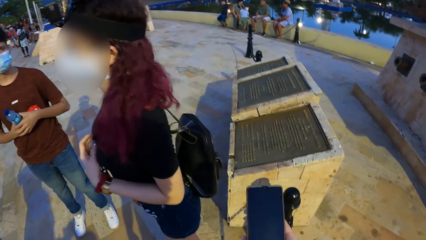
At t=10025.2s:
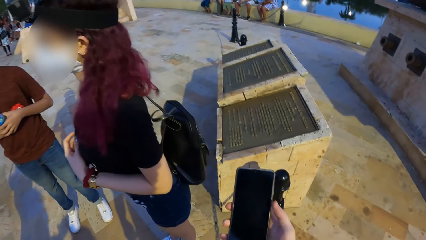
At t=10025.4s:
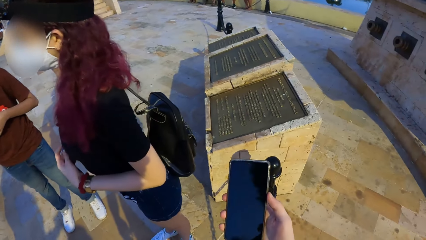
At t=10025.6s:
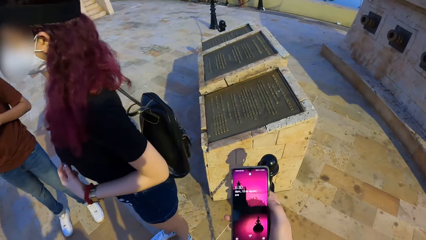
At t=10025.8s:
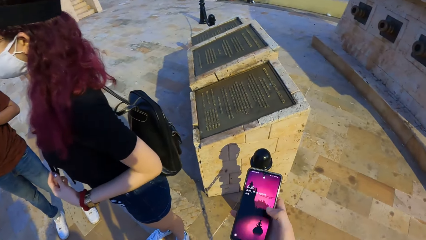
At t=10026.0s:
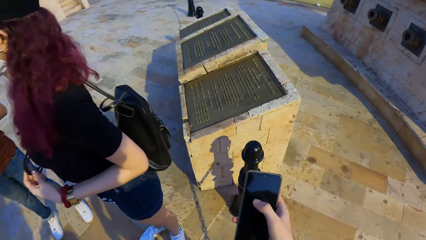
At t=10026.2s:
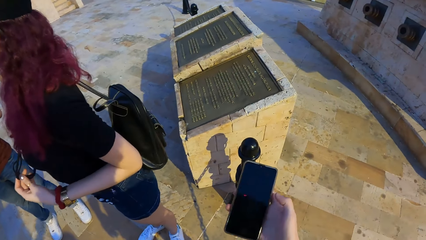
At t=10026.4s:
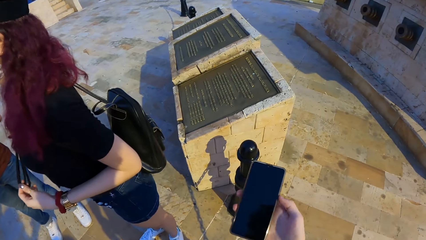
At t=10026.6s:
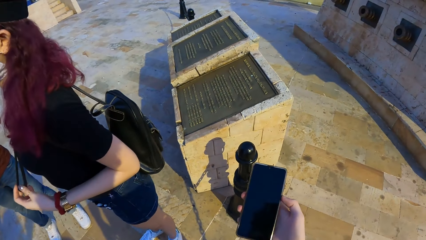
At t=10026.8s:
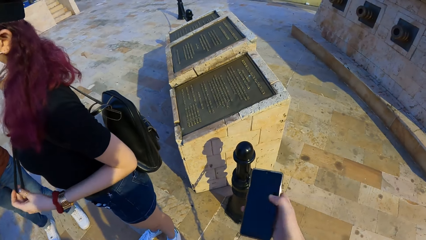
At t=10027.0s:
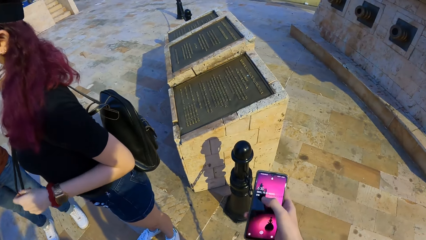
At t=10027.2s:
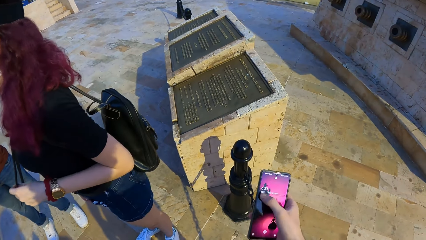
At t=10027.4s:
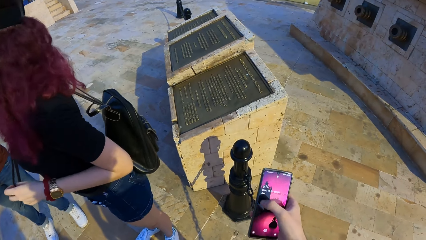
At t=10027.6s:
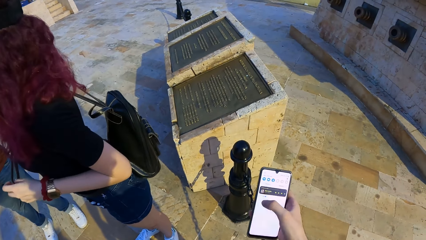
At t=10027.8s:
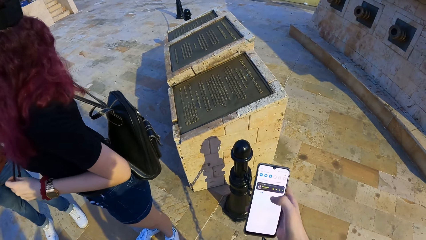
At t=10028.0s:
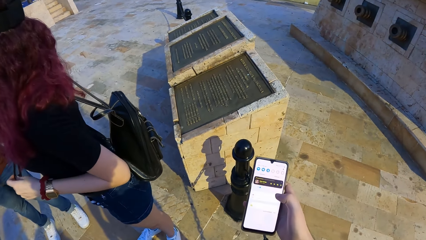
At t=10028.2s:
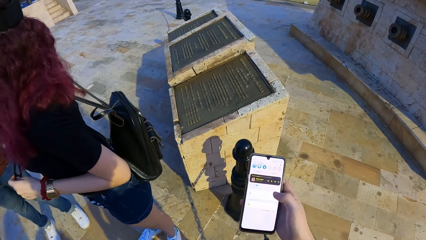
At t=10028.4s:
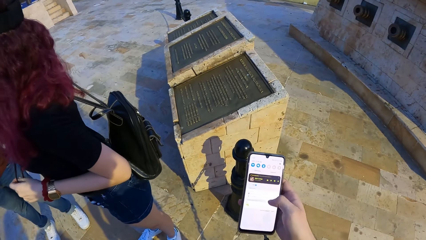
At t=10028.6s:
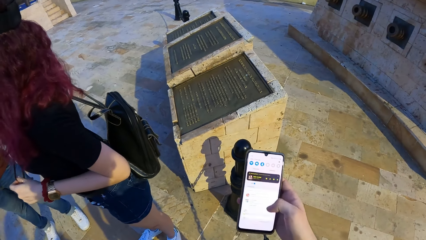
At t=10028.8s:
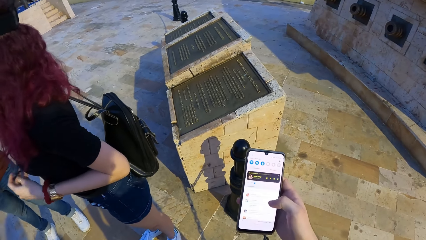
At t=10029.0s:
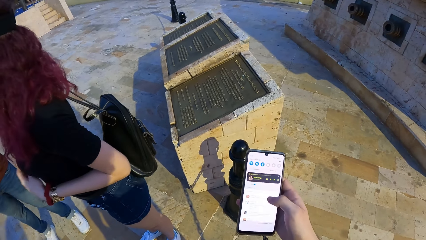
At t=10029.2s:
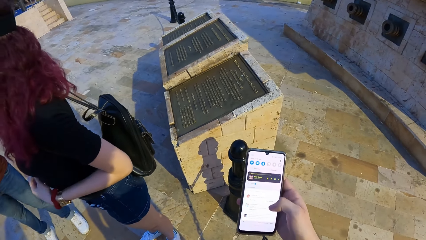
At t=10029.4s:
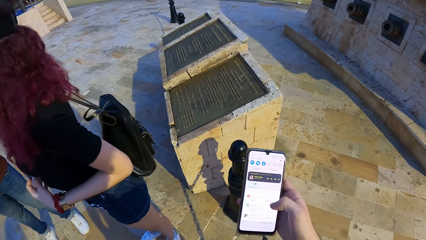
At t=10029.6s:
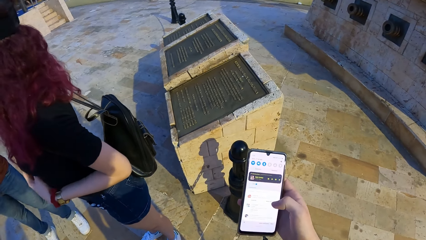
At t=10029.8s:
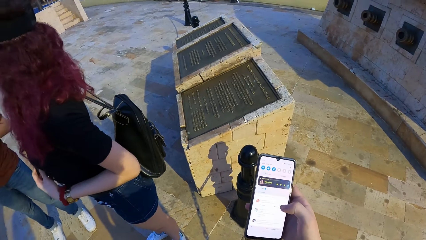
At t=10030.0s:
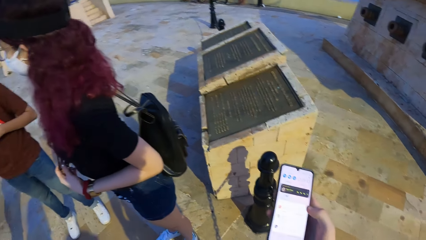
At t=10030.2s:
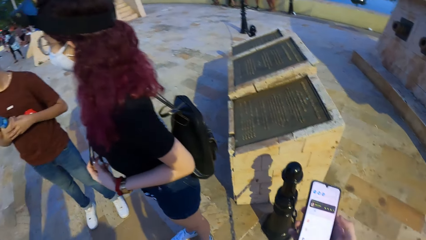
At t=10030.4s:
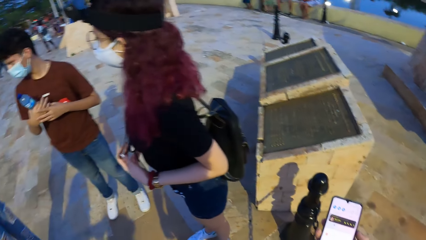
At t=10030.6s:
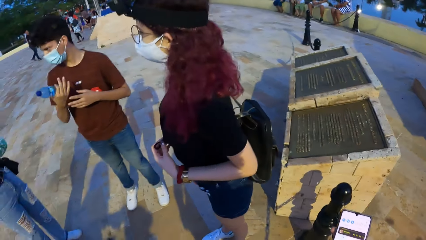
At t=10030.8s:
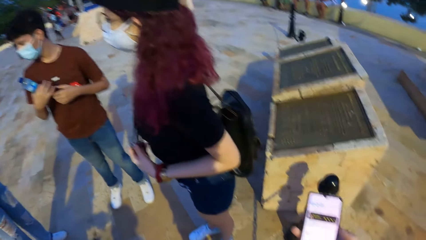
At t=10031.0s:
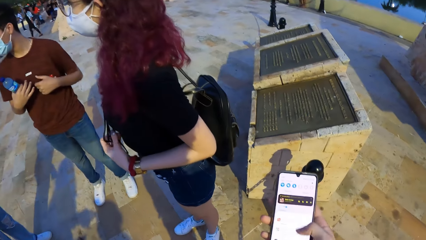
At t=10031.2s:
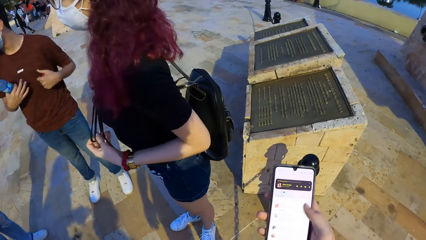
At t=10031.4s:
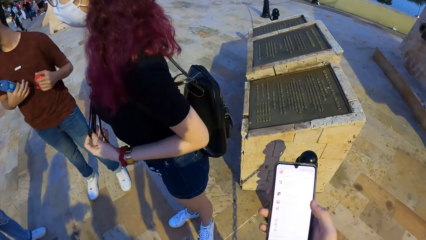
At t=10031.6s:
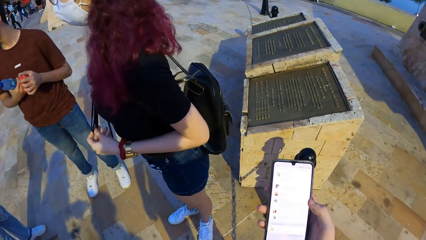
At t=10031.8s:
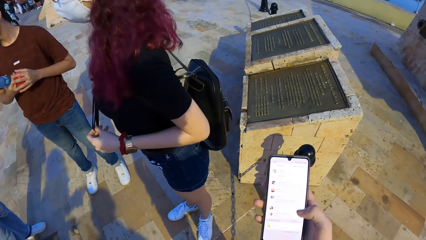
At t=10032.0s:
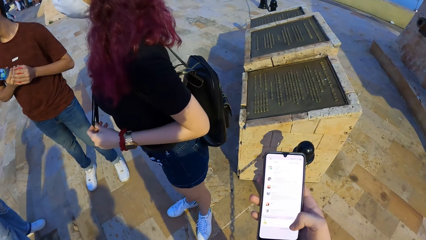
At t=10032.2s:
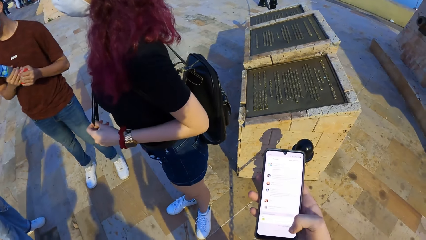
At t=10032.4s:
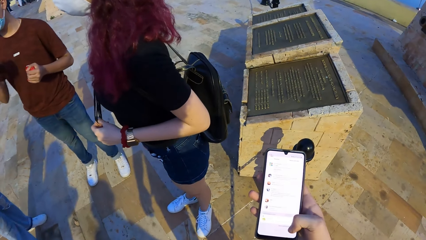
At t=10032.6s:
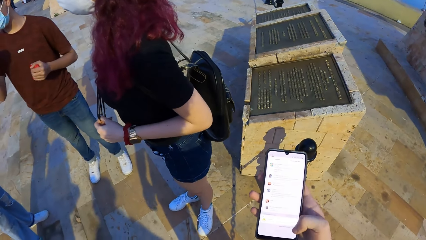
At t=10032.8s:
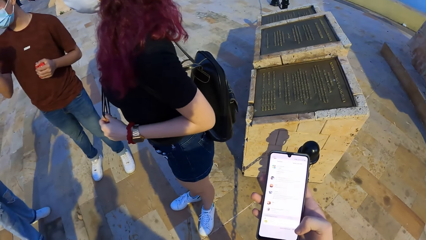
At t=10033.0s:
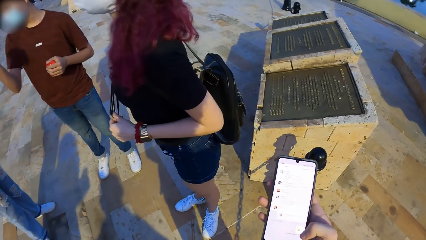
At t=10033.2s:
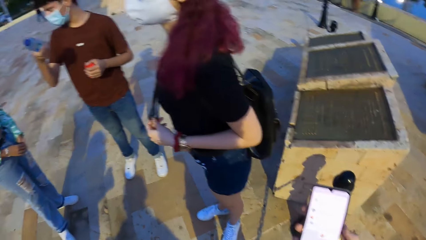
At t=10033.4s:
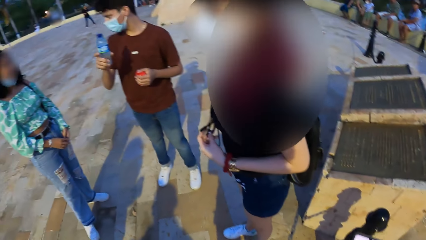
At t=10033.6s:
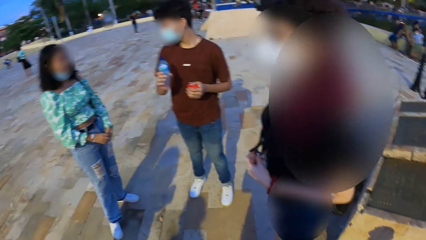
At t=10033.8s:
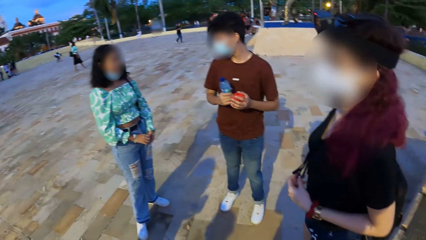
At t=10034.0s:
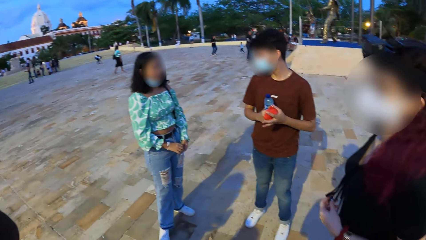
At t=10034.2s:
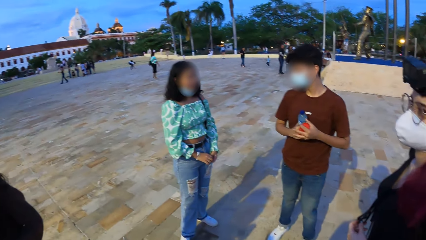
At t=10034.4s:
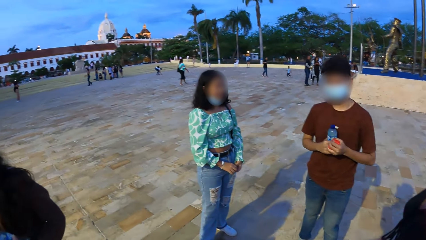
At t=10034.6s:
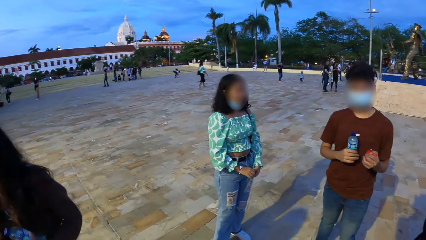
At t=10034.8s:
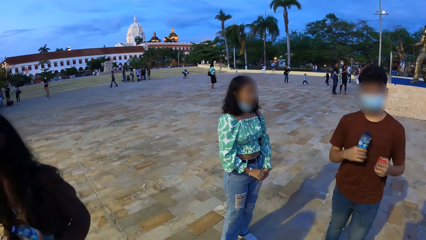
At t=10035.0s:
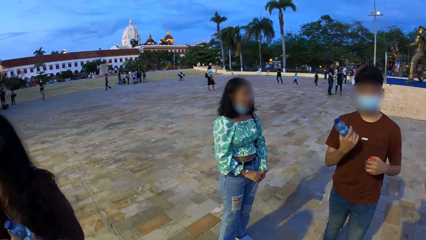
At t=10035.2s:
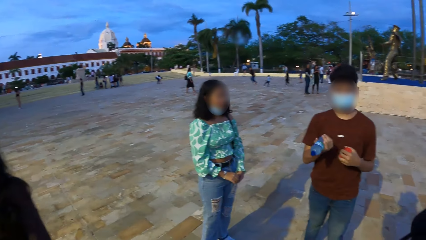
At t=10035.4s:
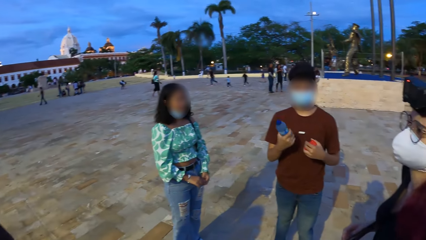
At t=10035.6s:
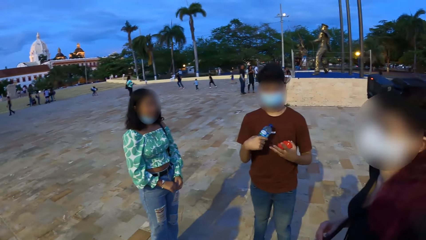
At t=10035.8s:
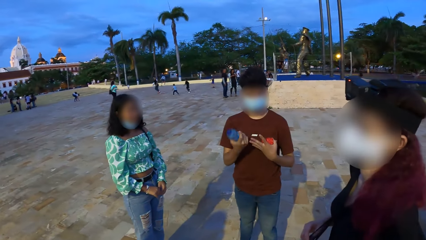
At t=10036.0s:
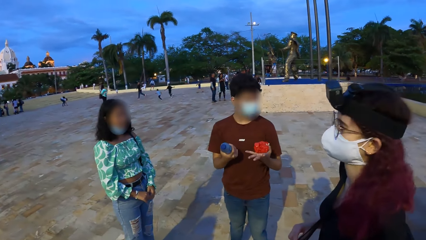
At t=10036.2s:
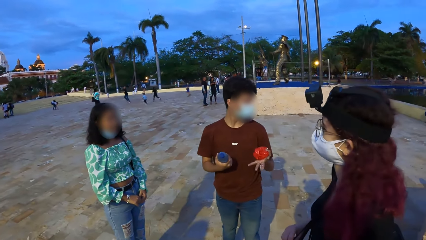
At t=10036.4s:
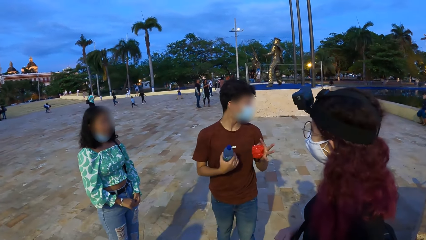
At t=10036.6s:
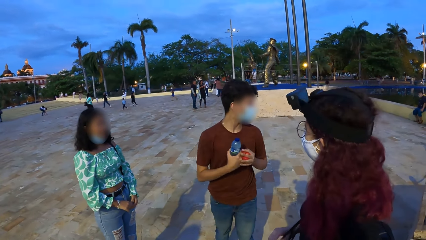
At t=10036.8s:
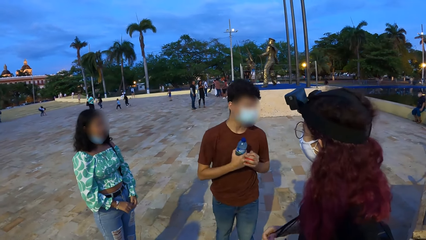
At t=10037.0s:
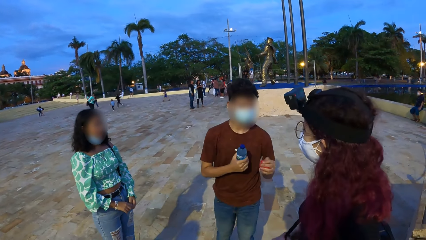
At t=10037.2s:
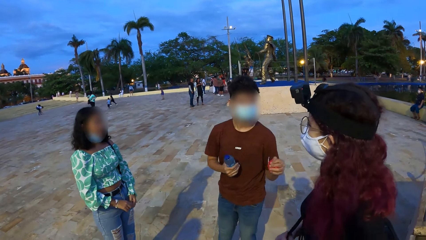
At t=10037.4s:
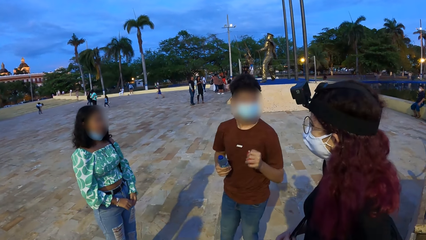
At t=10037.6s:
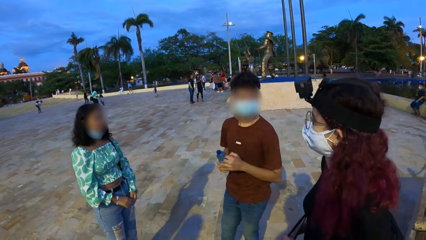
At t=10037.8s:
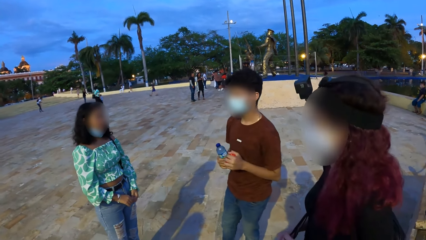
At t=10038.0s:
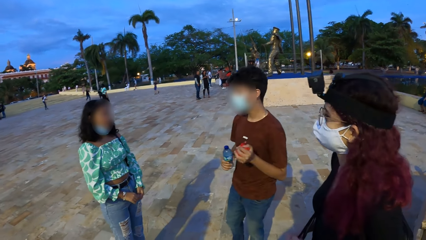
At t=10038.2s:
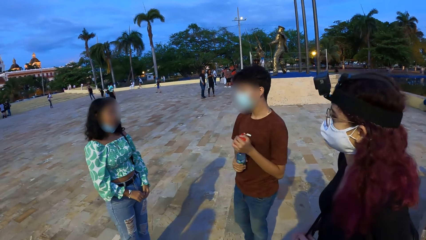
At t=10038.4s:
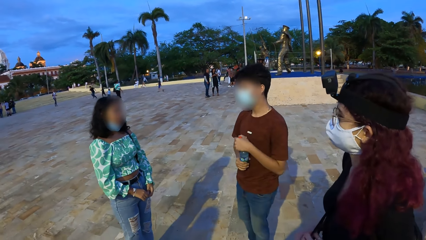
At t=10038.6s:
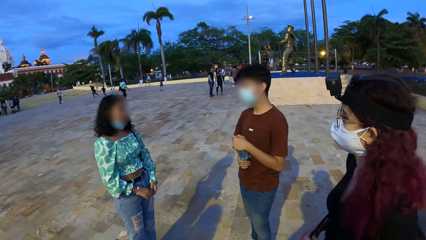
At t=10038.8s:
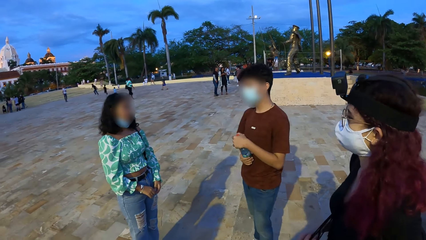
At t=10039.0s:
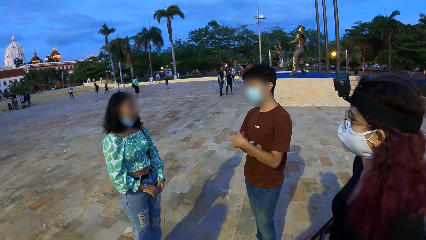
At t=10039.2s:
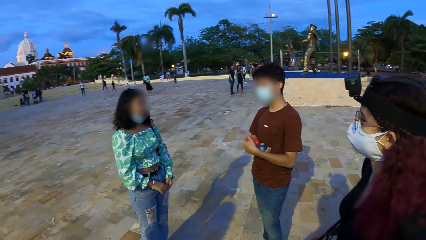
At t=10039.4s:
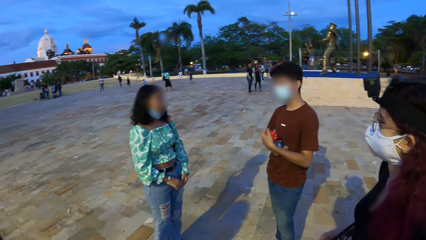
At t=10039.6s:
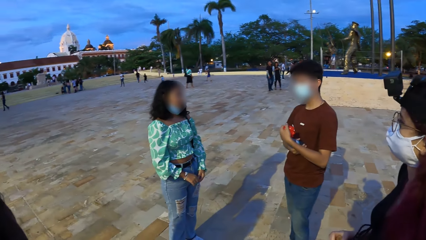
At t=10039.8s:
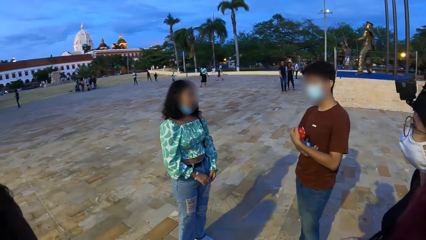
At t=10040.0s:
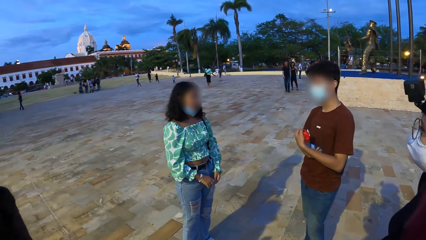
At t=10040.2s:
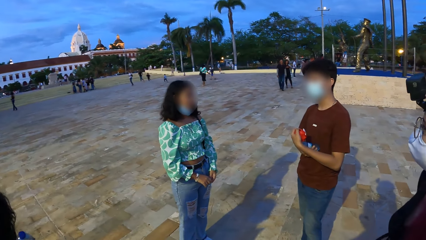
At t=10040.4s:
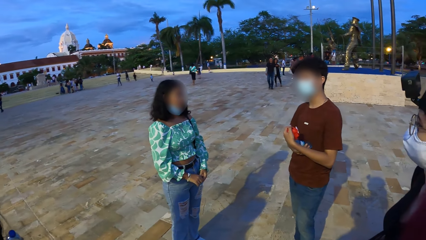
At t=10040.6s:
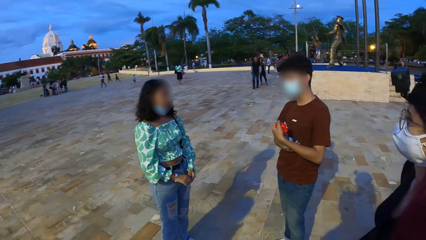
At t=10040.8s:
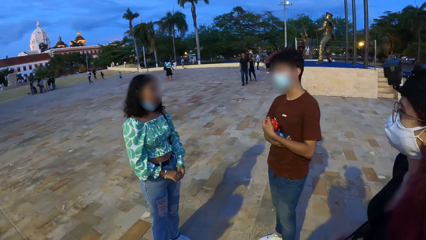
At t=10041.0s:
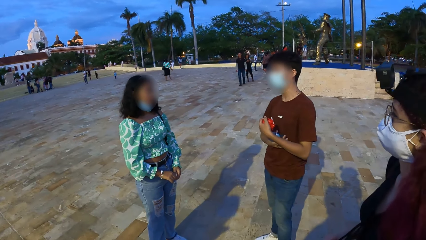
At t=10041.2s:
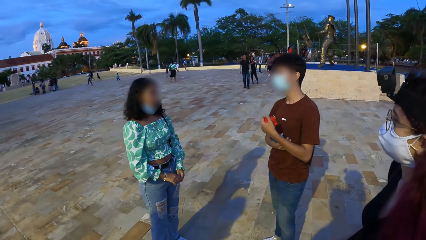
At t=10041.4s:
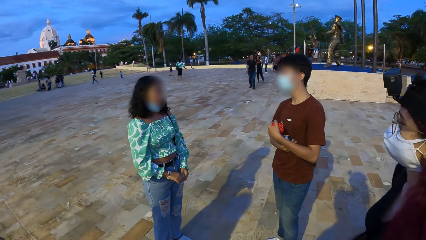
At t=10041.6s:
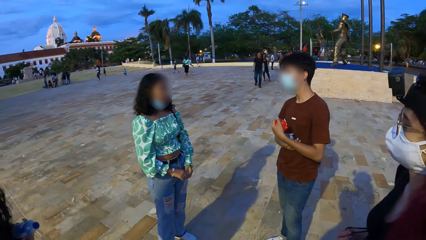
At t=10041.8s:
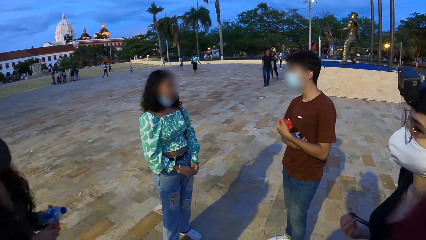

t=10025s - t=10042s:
The camera wearer scrolls through his phone with his right hand. He looks around the open area. He scrolls through his phone with his right hand. He looks around the open area.
